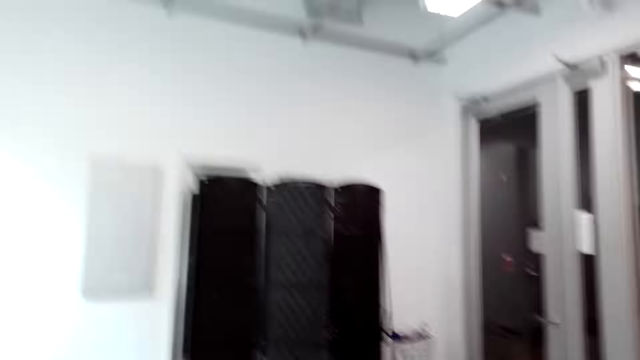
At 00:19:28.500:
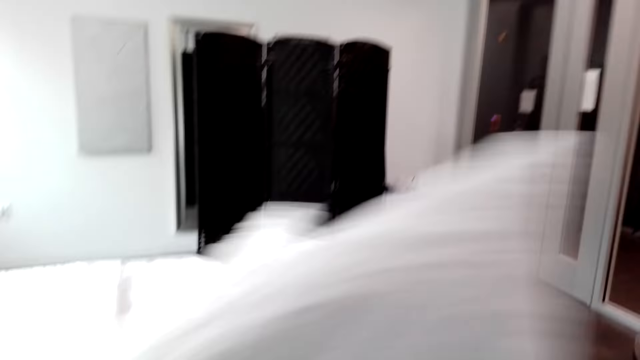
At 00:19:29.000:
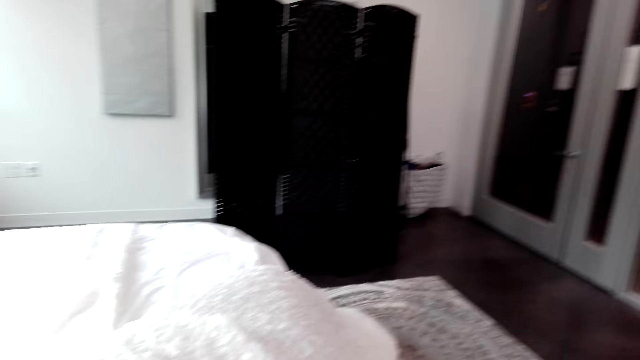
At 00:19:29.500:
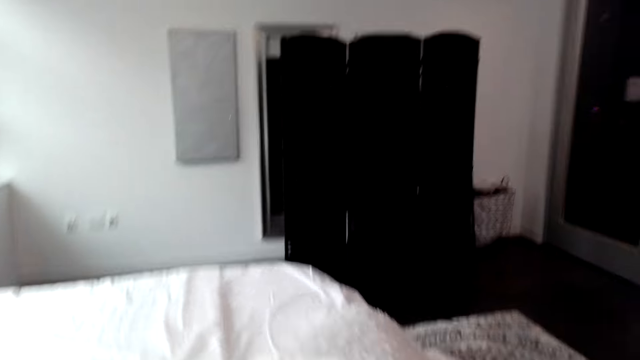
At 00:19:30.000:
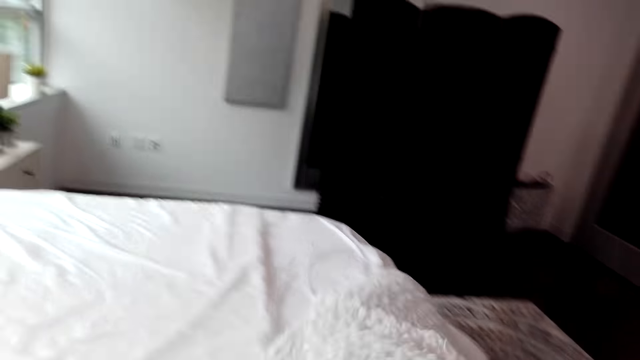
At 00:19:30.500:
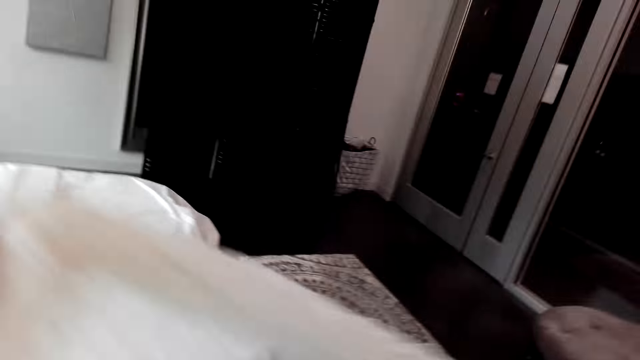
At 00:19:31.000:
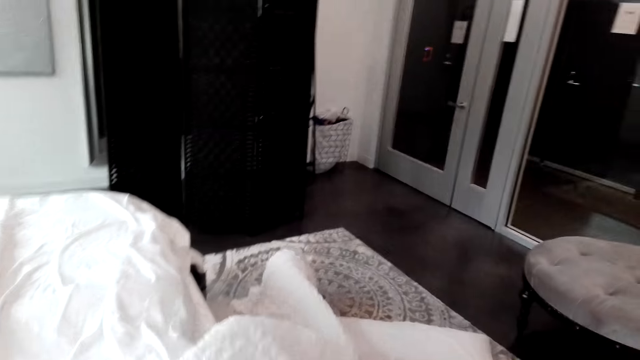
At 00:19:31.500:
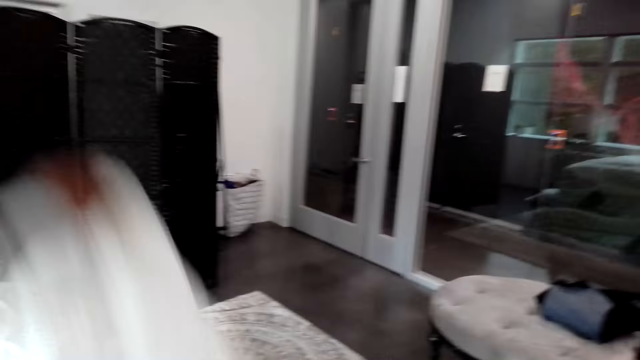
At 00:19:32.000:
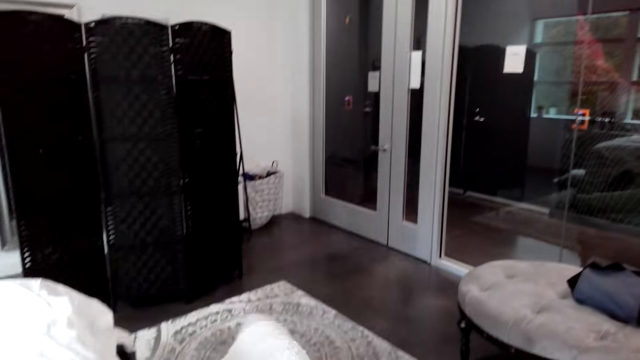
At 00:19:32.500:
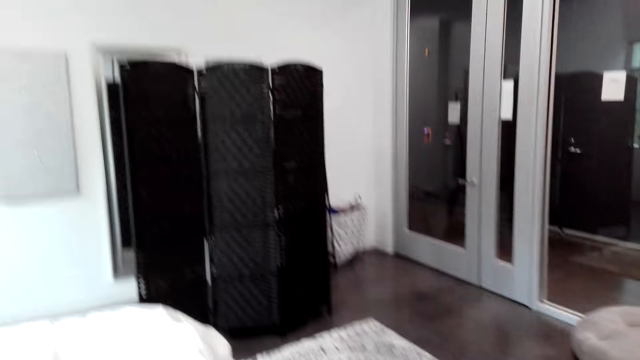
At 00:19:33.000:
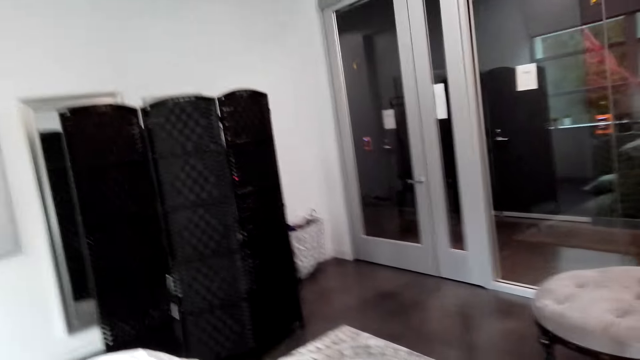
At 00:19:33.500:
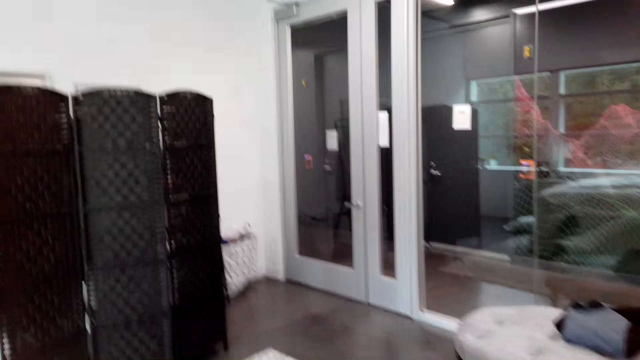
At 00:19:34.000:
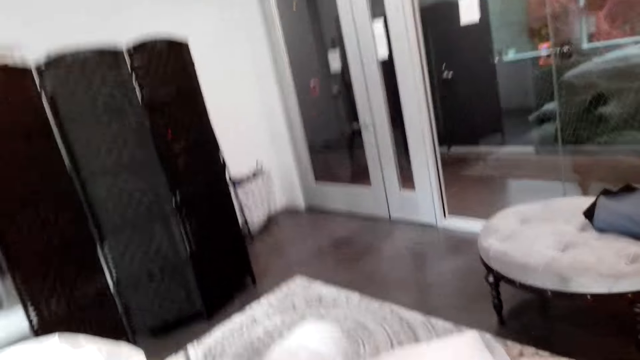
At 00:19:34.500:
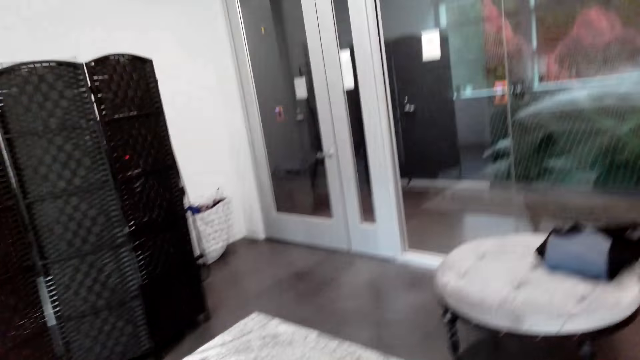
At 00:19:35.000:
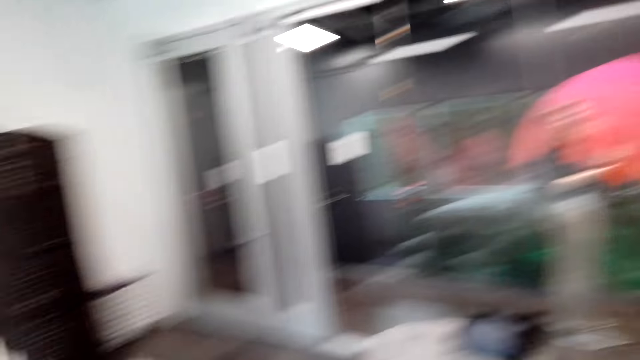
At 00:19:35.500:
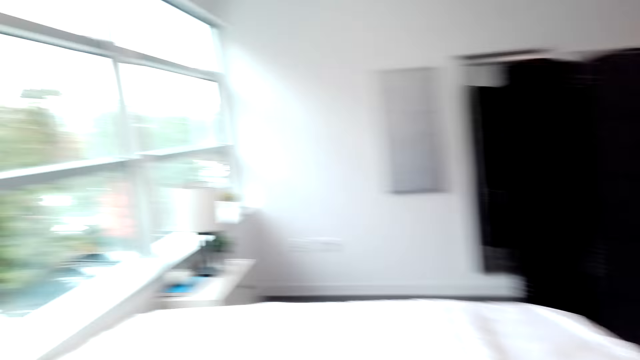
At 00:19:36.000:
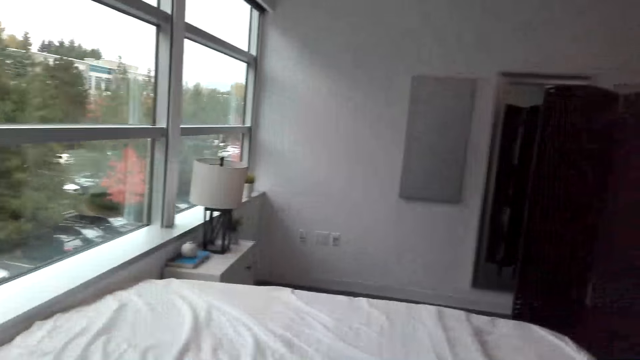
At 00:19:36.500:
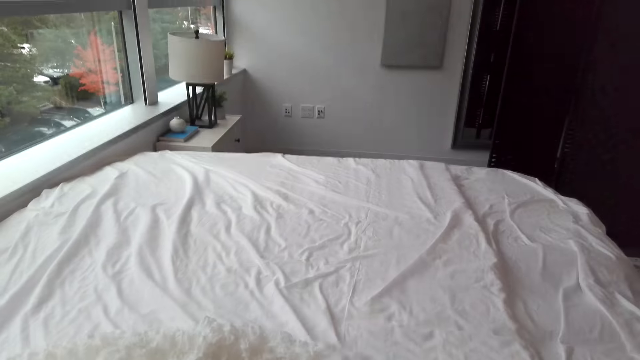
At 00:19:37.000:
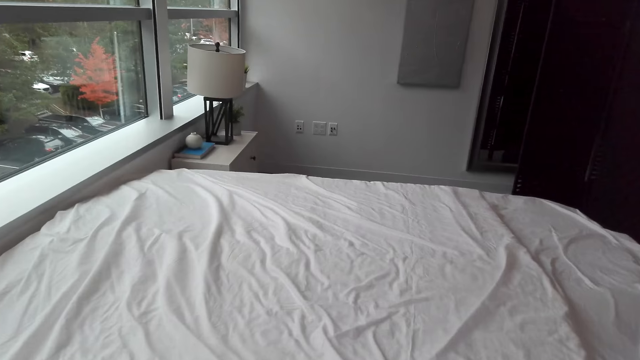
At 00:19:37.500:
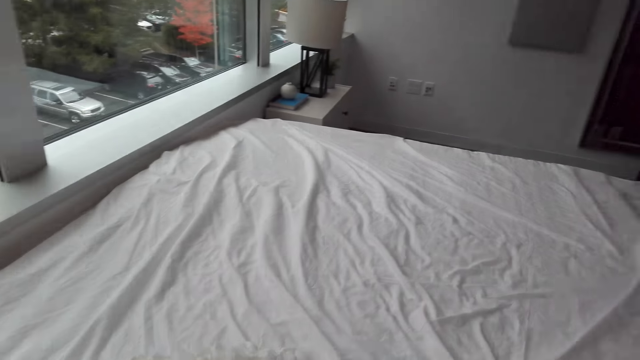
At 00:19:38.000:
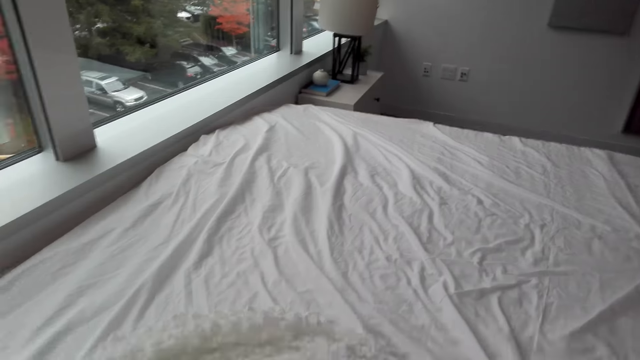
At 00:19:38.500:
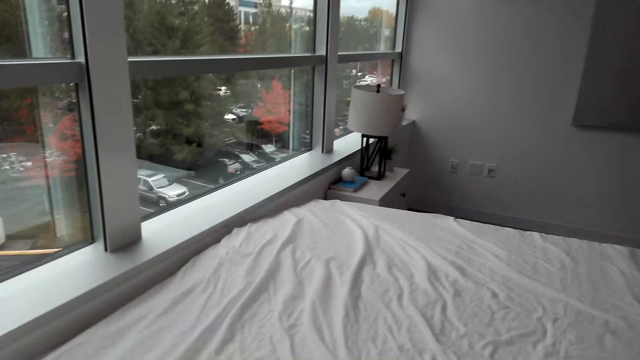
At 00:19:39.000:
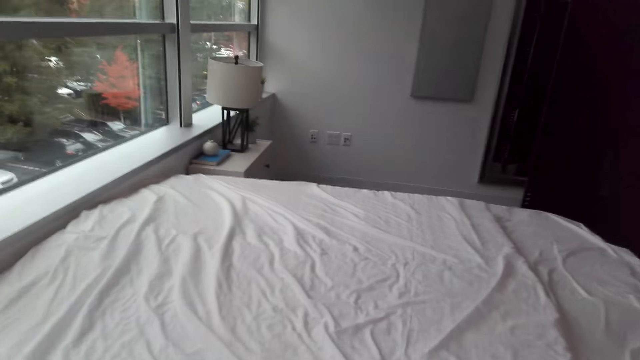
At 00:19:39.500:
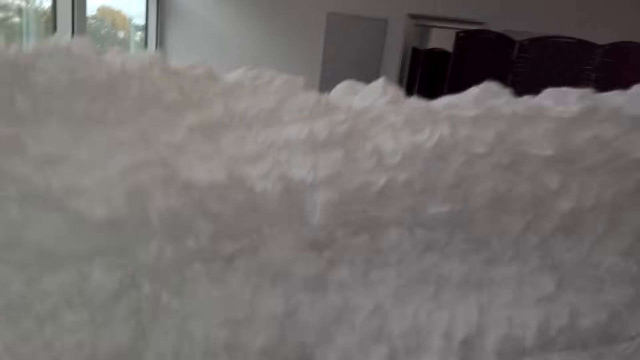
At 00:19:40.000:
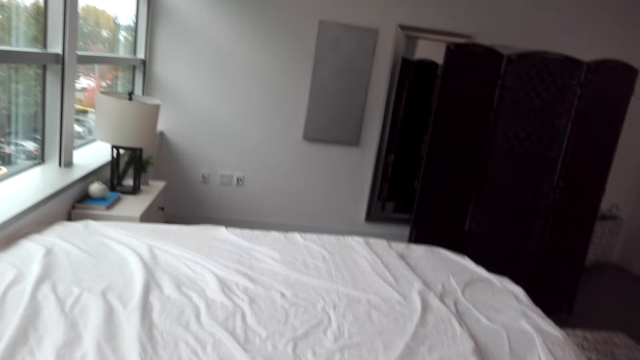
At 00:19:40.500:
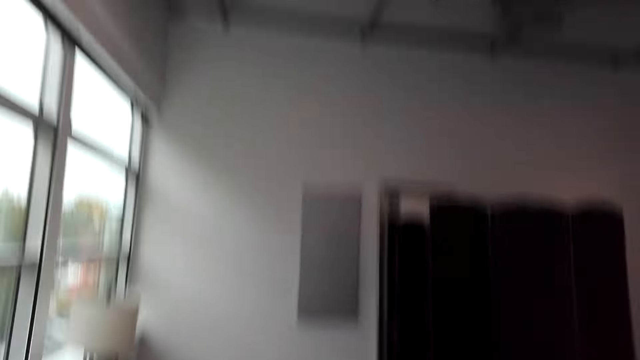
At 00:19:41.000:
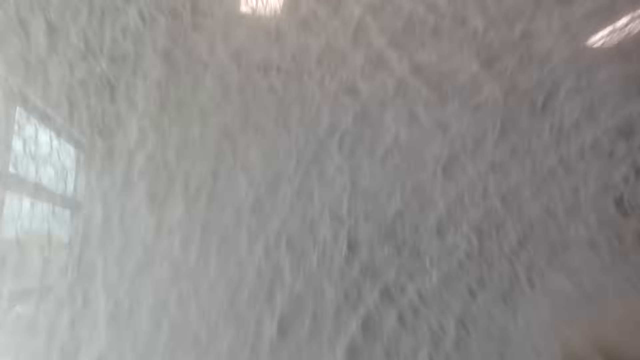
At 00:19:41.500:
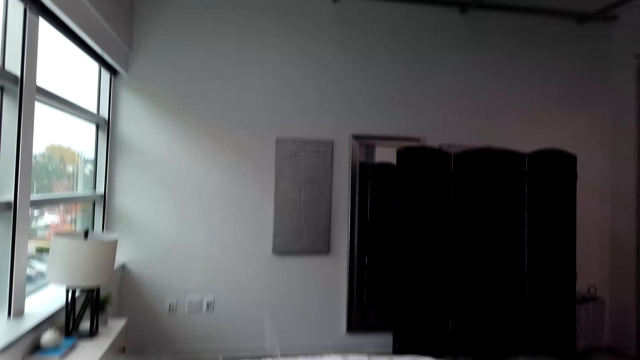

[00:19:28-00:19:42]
The camera wearer lifts the duvet and places the duvet on the bed. They look around and pull the duvet. They lift the duvet and place the duvet on the bed. They lift the duvet, place the duvet on the bed and pull the duvet. They look at the bed, lift the bed sheet and stretch the bed sheet.

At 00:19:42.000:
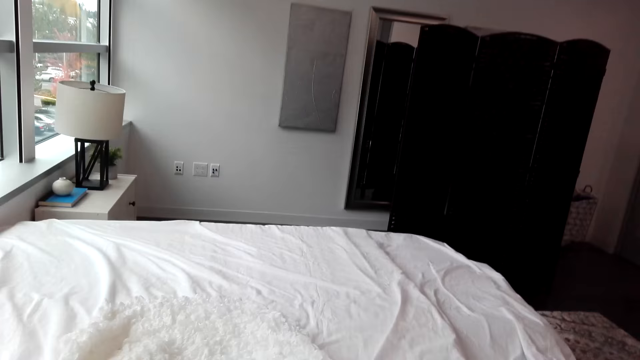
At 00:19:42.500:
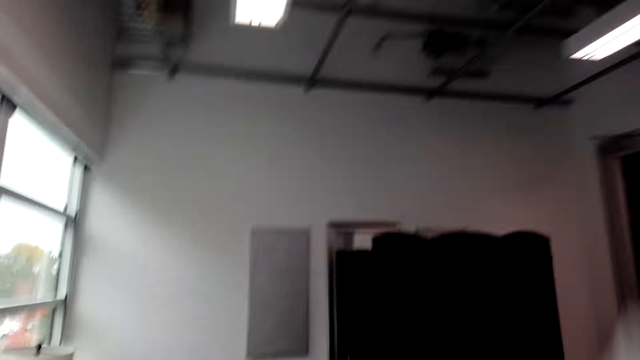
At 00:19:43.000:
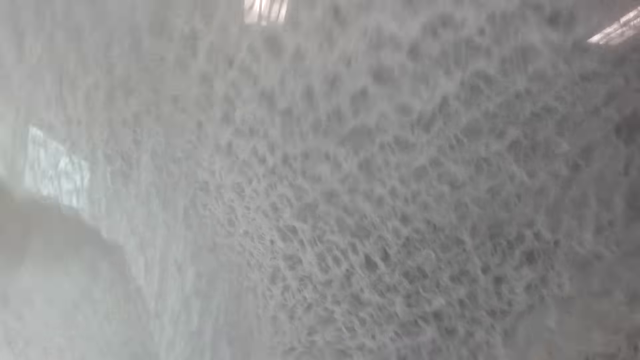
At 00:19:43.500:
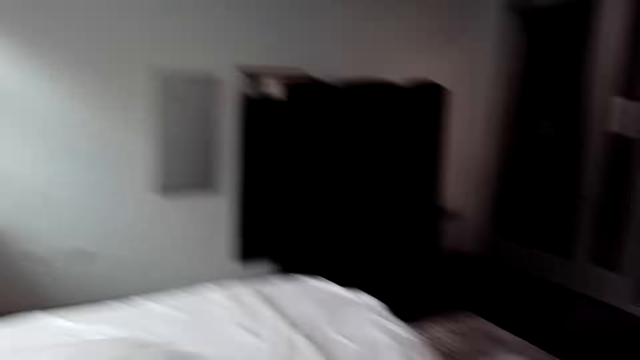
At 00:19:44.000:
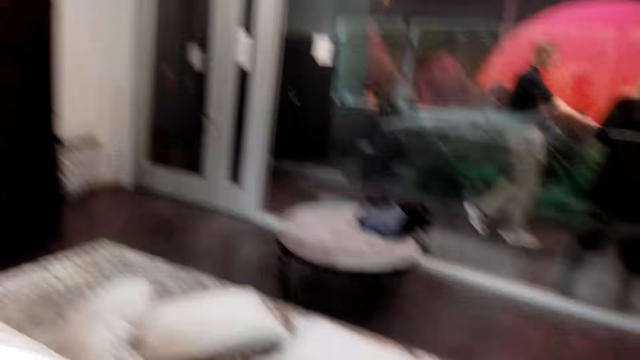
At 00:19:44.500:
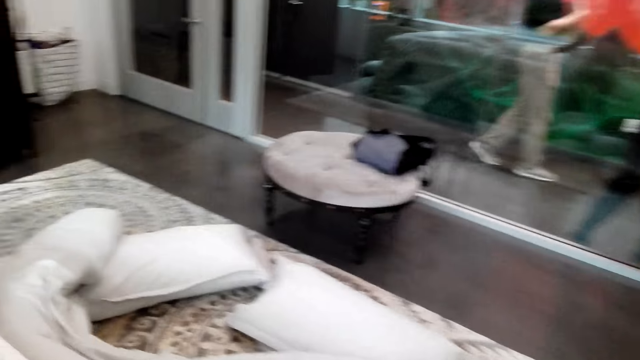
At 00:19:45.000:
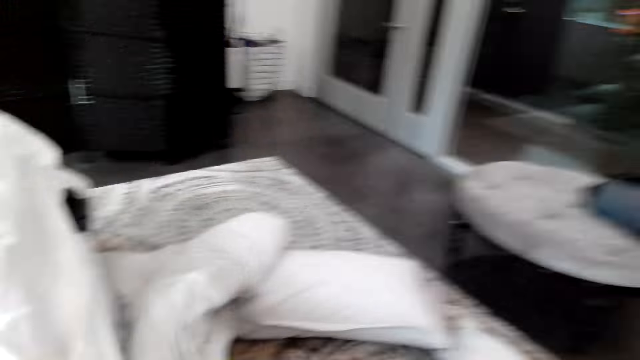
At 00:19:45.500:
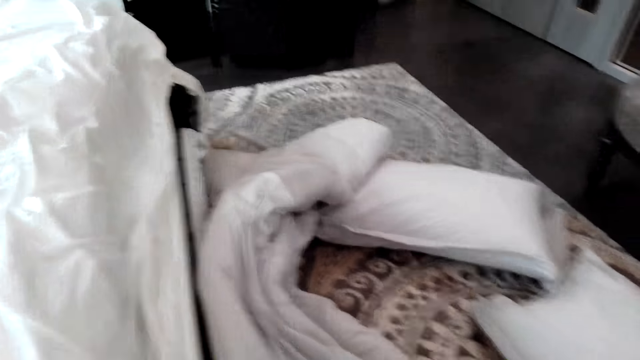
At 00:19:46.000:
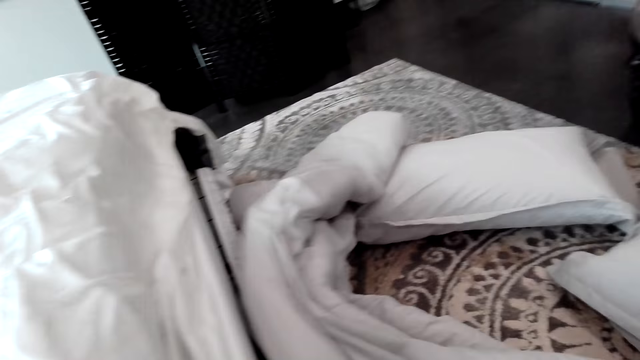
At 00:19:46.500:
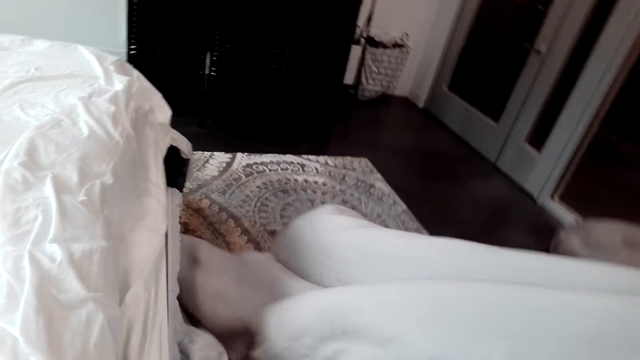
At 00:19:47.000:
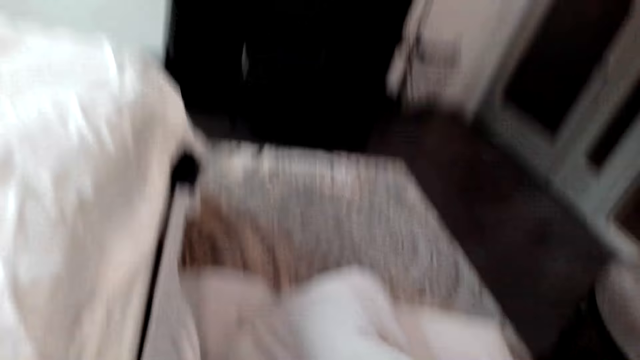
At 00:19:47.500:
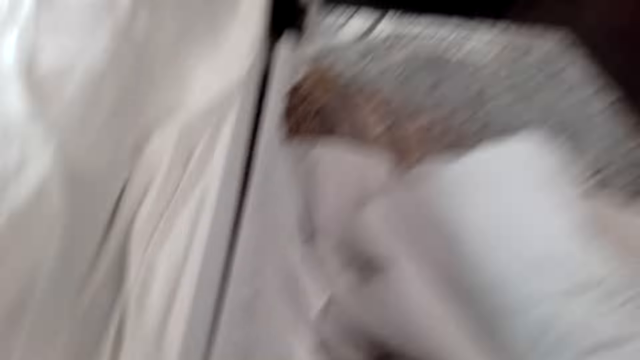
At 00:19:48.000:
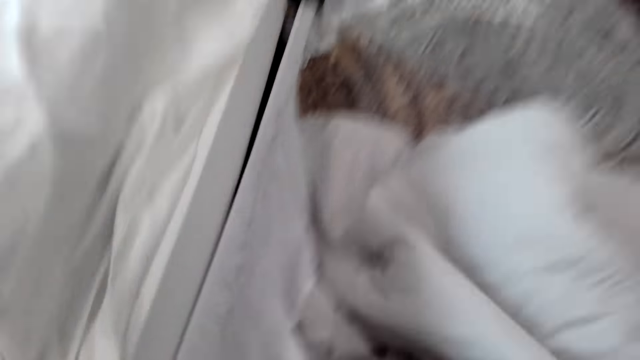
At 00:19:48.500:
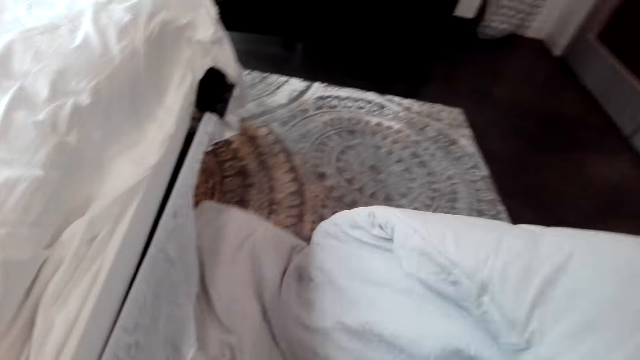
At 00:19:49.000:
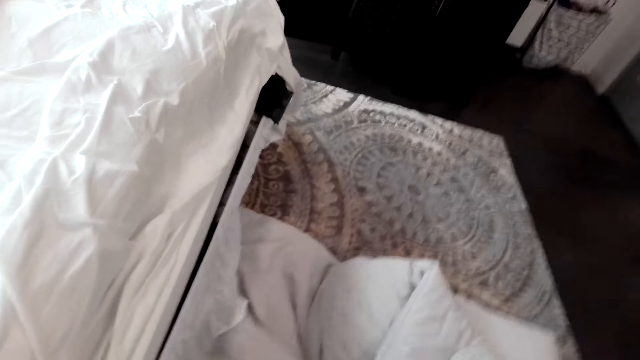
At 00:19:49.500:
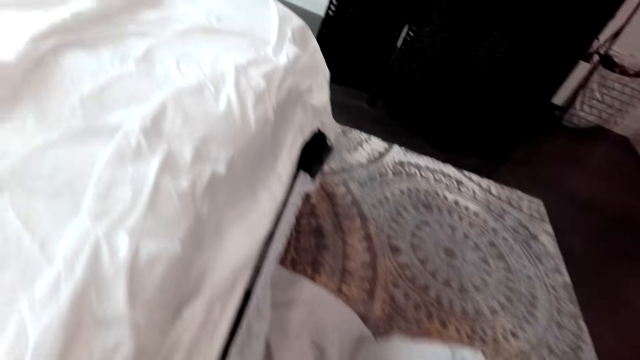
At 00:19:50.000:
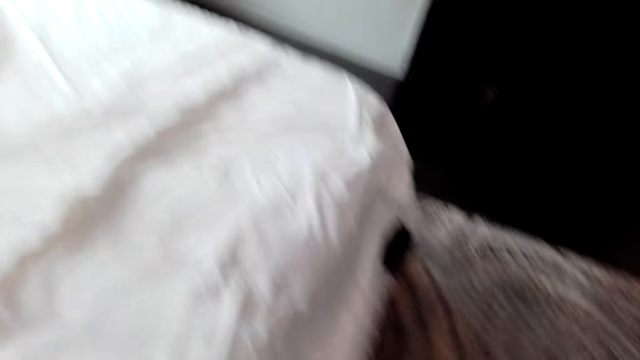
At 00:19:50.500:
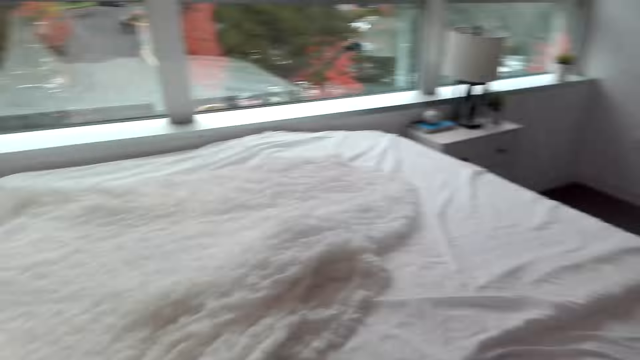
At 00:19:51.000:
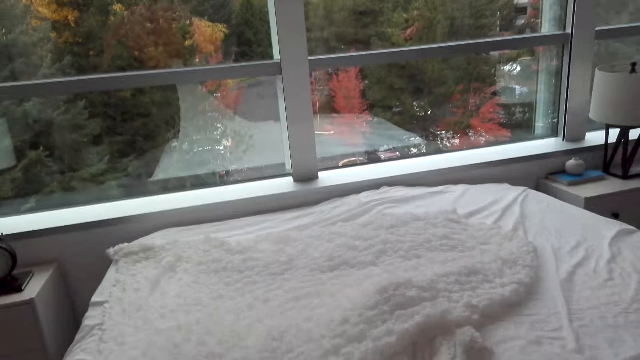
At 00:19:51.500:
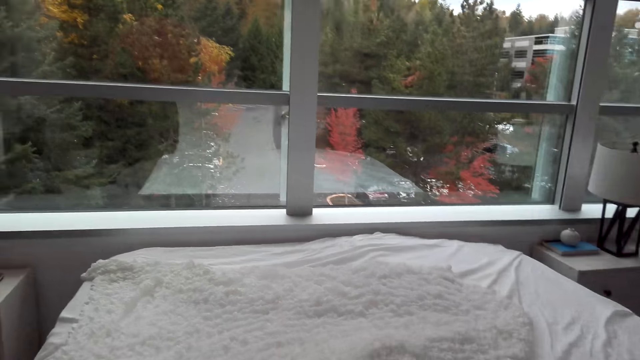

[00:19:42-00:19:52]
The camera wearer makes a step, pulls the duvet and stretches the duvet. They look at the bed and stretch the duvet.
